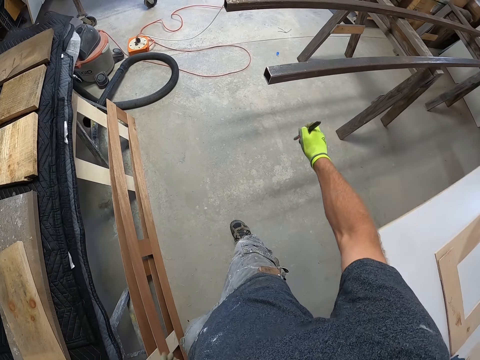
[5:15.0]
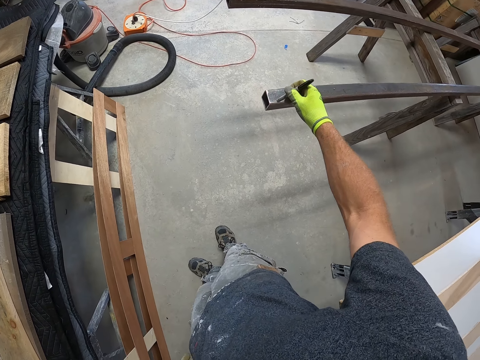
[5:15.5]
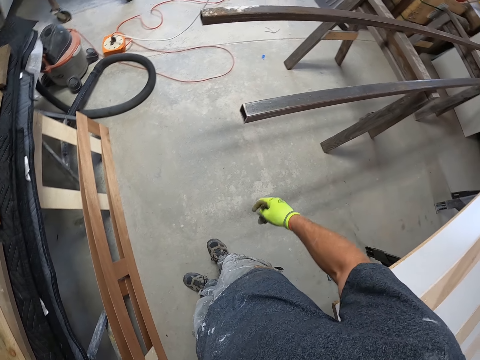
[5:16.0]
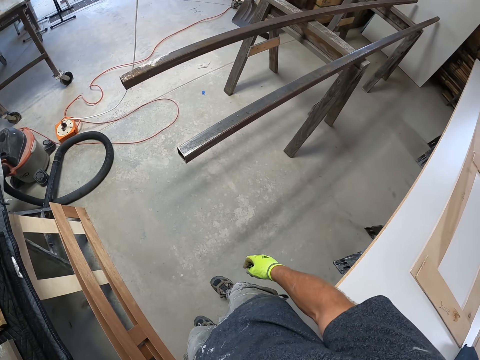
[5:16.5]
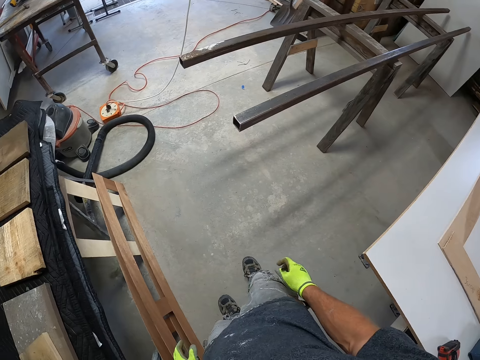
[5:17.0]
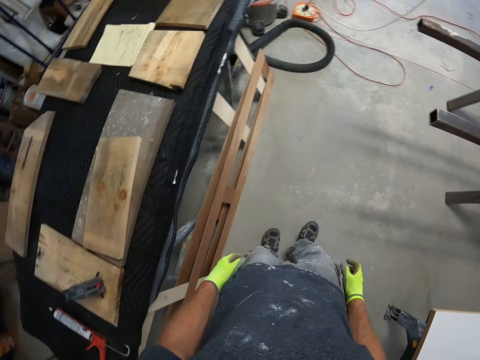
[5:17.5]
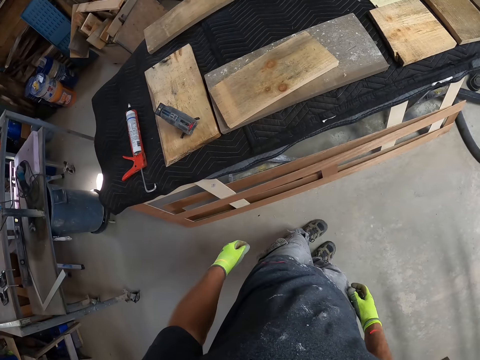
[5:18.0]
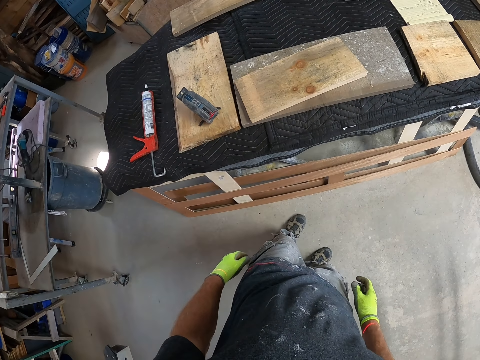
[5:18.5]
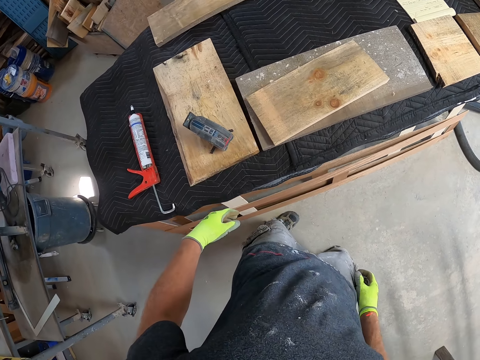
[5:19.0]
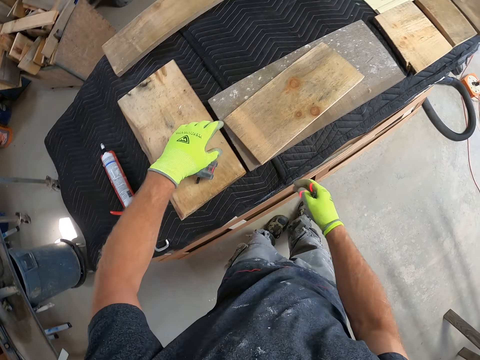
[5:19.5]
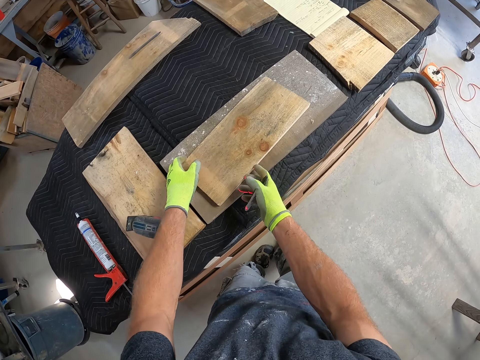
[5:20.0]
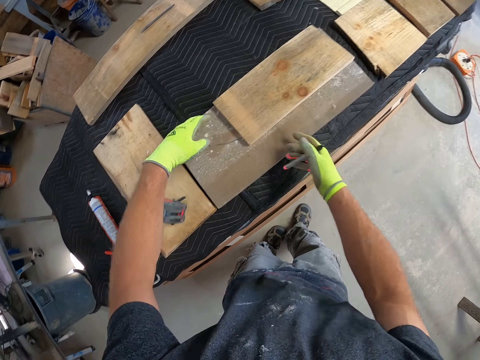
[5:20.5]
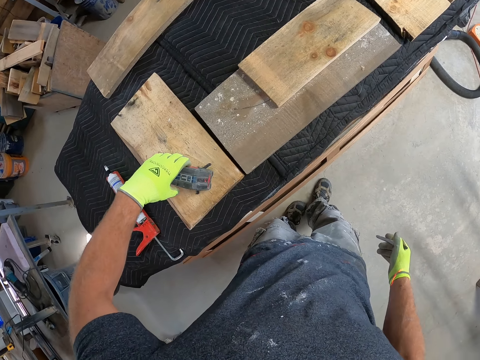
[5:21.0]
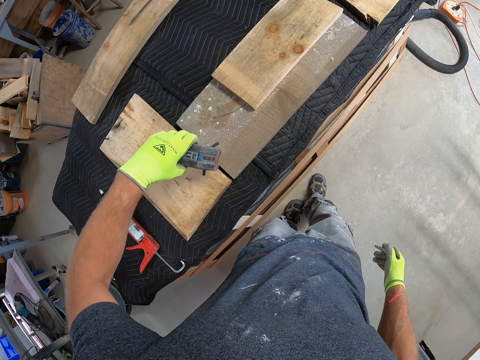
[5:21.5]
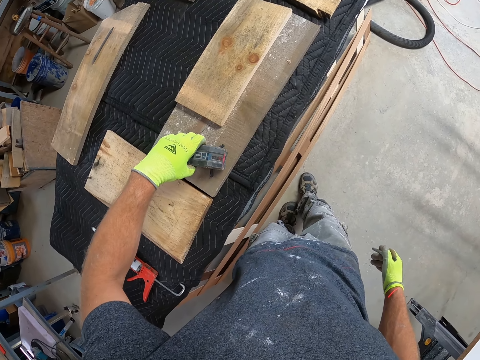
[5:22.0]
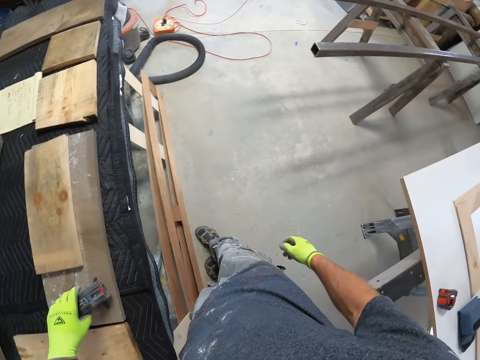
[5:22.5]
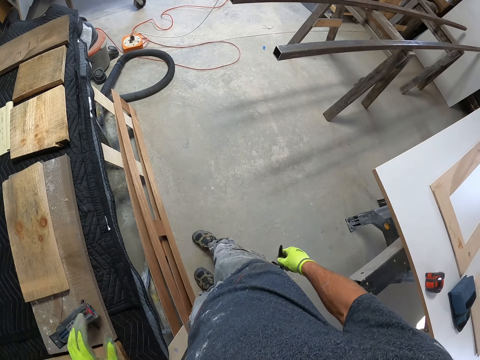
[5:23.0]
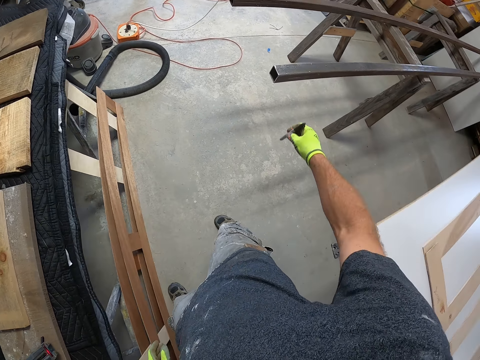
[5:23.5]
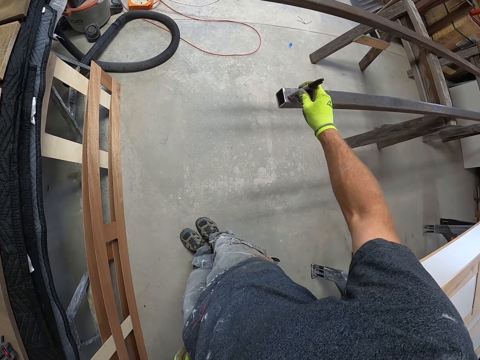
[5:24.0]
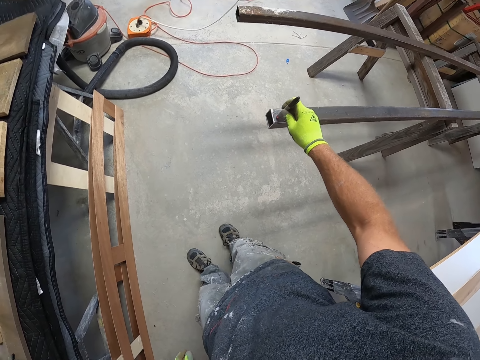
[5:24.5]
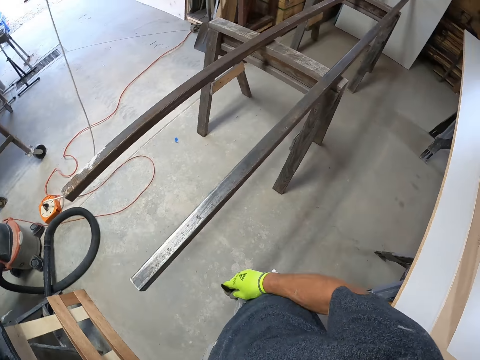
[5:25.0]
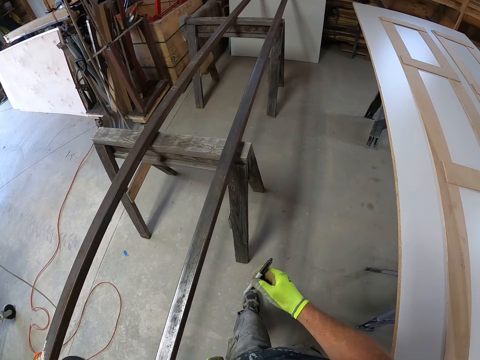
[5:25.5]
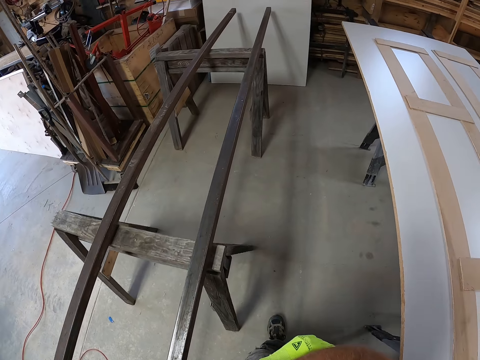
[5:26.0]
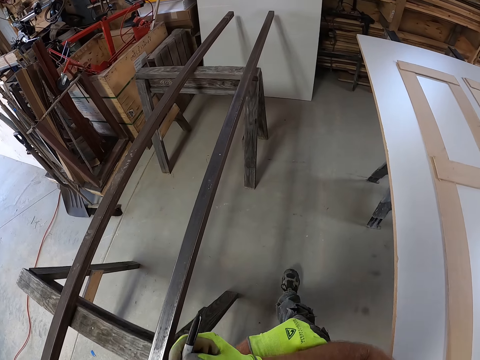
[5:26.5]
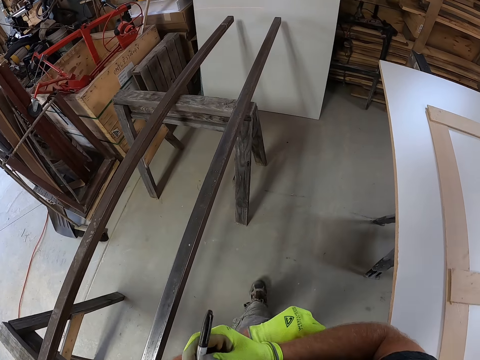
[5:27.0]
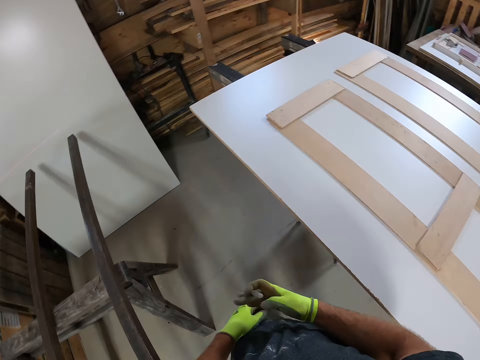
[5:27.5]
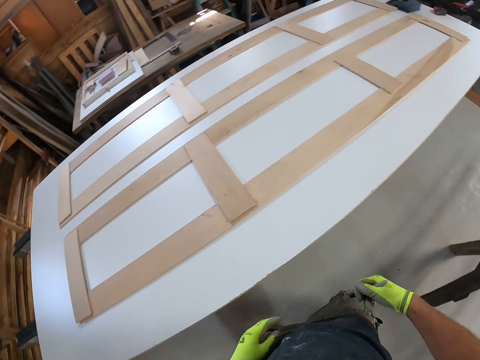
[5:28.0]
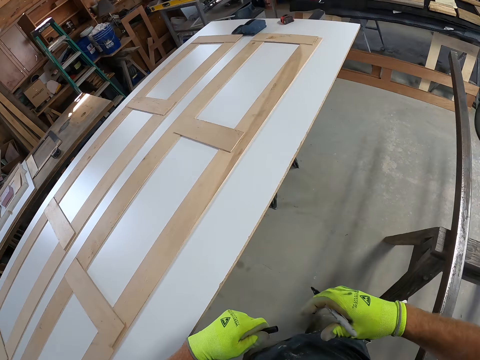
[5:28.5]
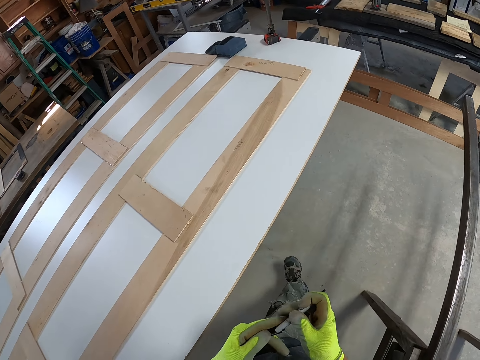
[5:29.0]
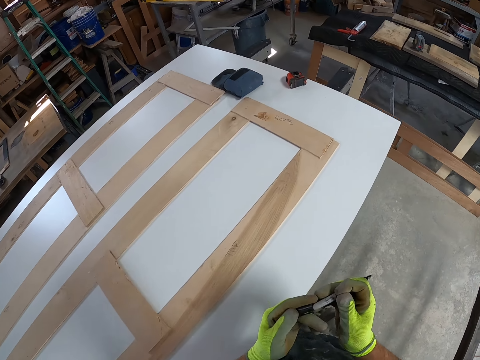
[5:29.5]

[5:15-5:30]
The camera wearer swings a hand, holds a pen, swings the body and taps the pockets. They move a piece of wood on the table. They carry an object. They adjust the alignment tool on the table. They put something on the piece of wood. They remove a hand from the object. They swing a hand. They drop a marker on the iron metal. They put a mark on the stainless steel metal. They walk in the workshop. They hold the pen. They open the pen.

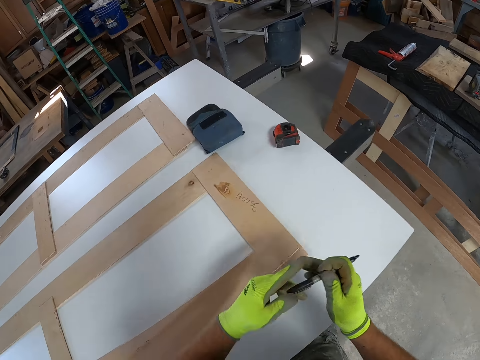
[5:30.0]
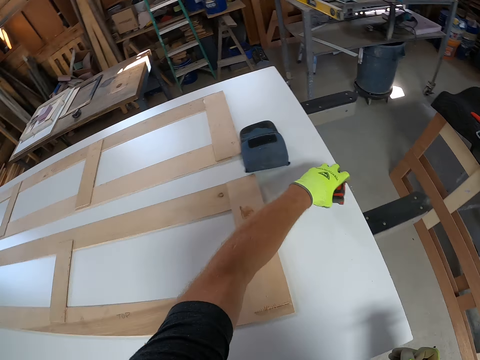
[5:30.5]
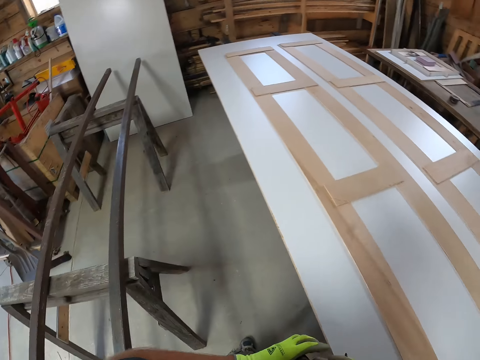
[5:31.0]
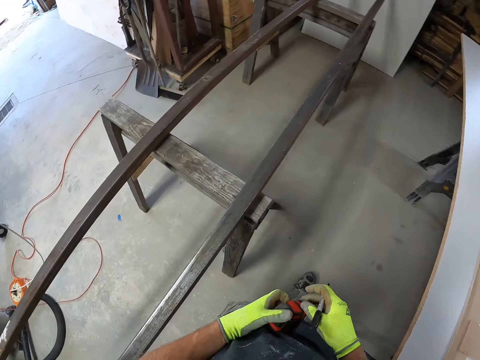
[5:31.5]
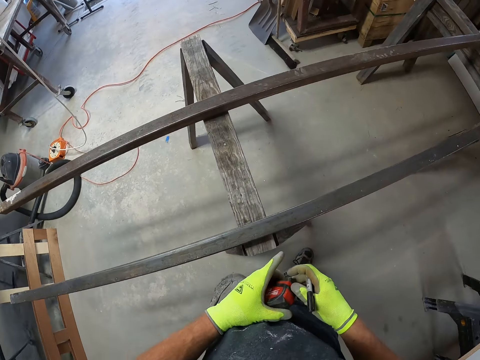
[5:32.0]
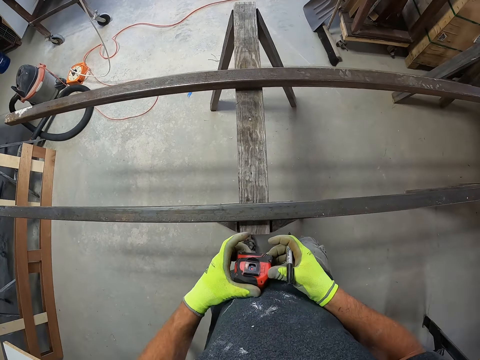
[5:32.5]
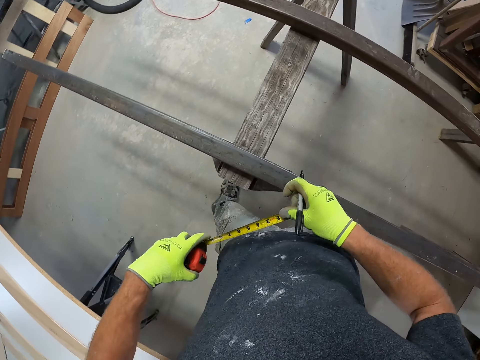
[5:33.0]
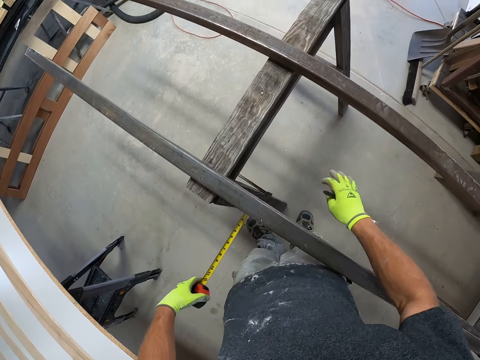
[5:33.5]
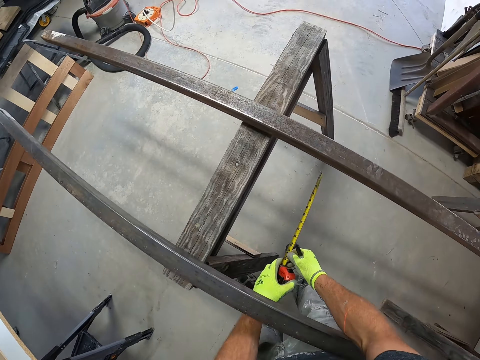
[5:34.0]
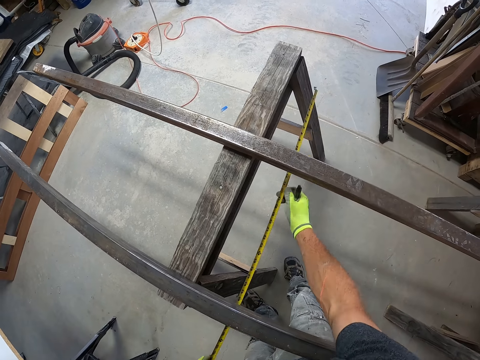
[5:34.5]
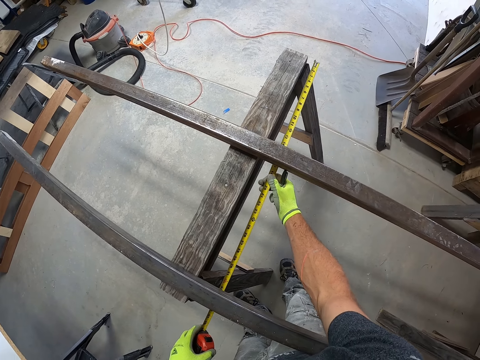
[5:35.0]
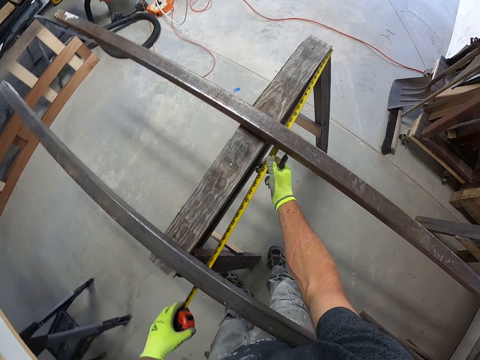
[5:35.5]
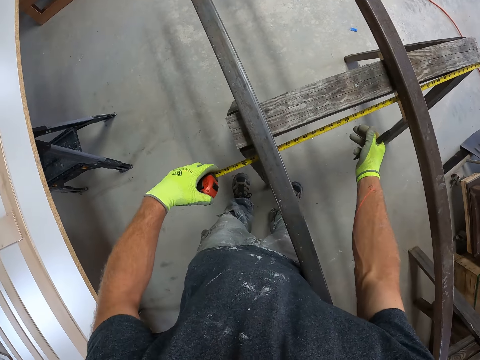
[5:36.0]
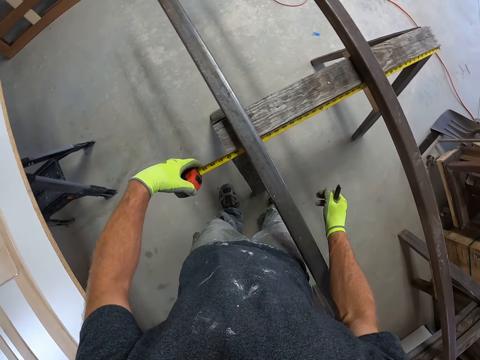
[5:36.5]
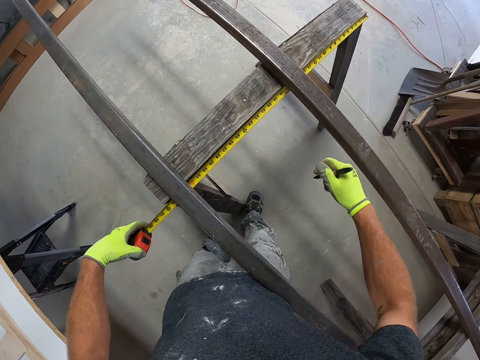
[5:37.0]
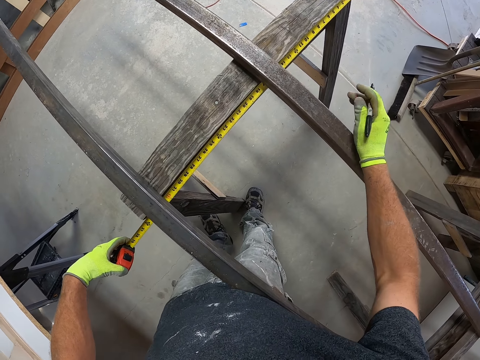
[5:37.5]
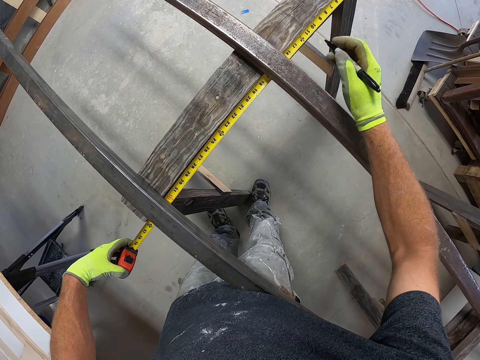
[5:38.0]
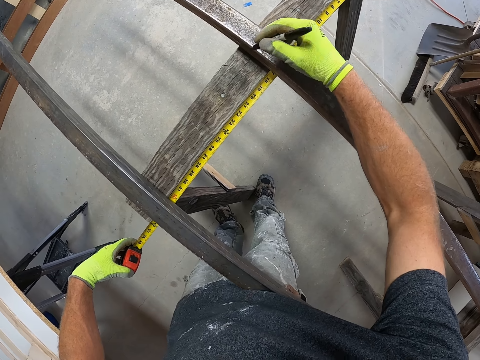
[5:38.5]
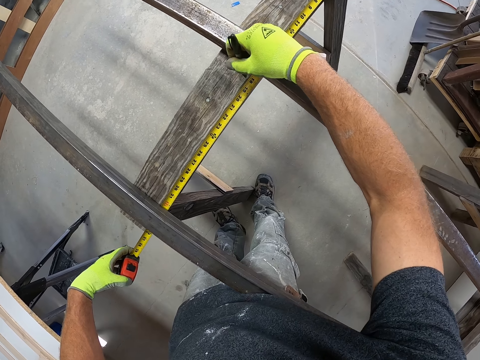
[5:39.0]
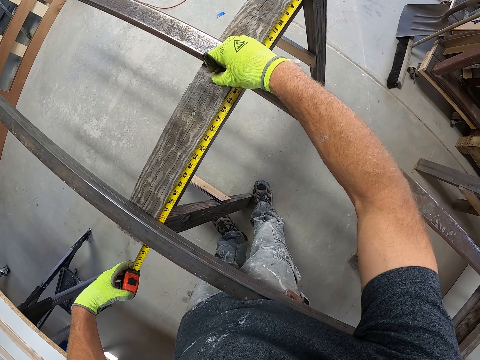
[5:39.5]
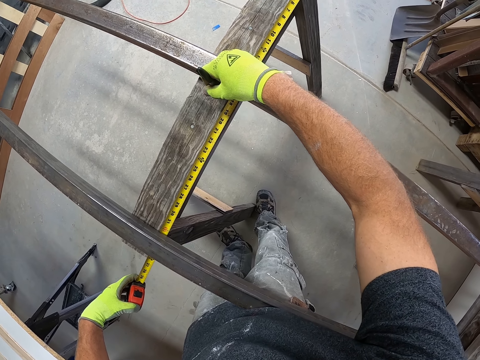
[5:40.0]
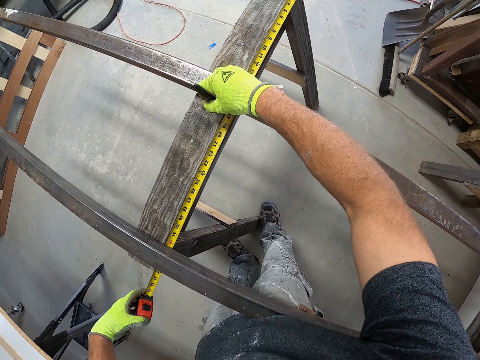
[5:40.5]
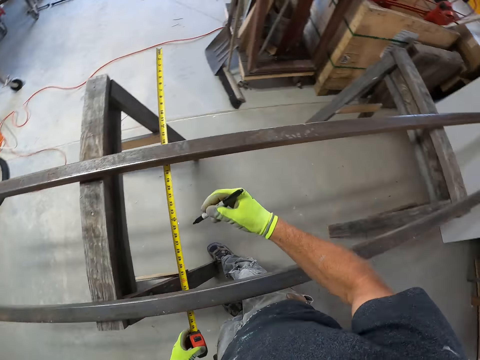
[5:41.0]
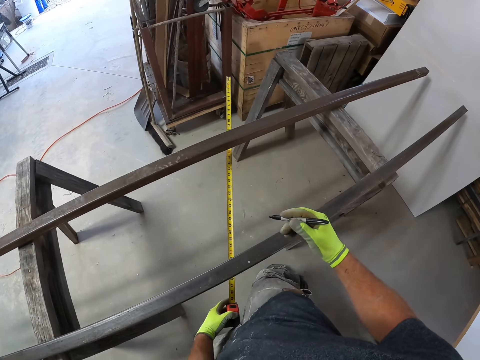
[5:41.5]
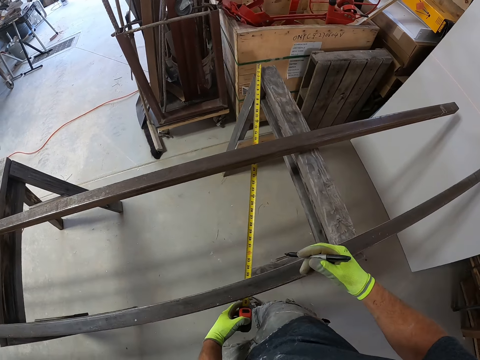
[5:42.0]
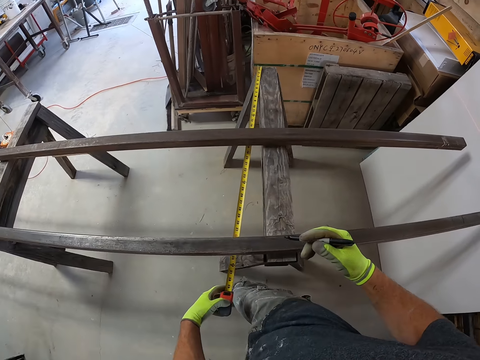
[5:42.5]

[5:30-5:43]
The camera wearer picks up a measurement tape or tape measure from the table top. They hold the tape measure, turn the tape measure, pull the tape measure, hold the tape measure and pull the tape measure. They measure the table stand using the tape measure. They remove a hand from the tape measure. They lean a hand on the stainless steel metal. They put a mark of the measurement on the table stand using a pen. They move the tape measure. They move in the workshop.
